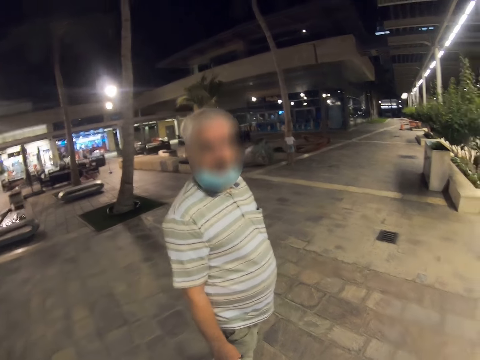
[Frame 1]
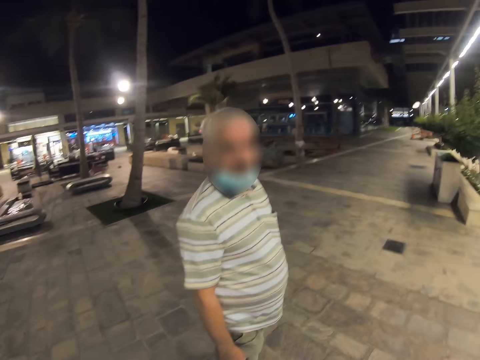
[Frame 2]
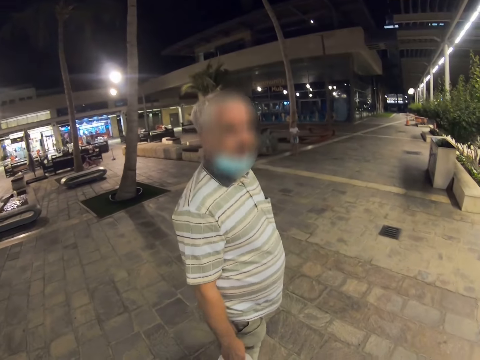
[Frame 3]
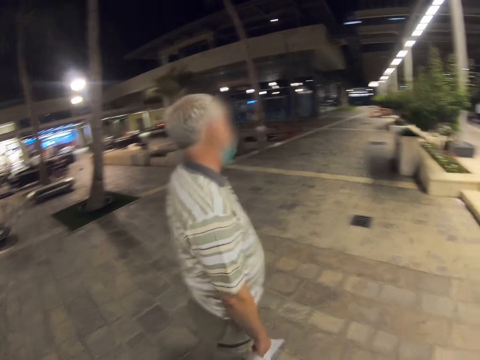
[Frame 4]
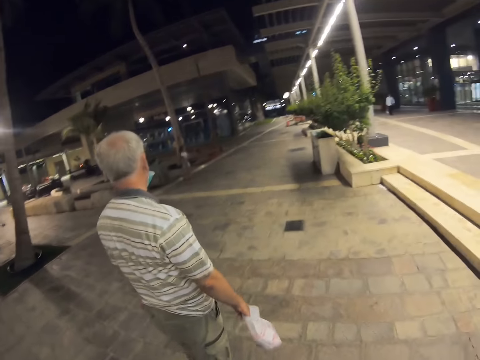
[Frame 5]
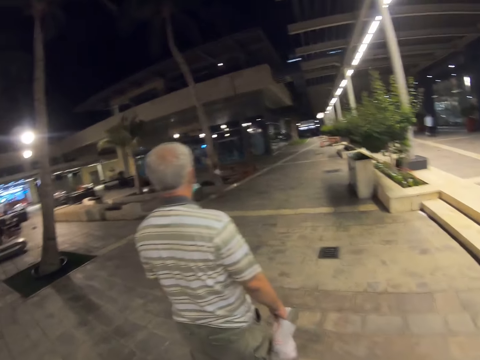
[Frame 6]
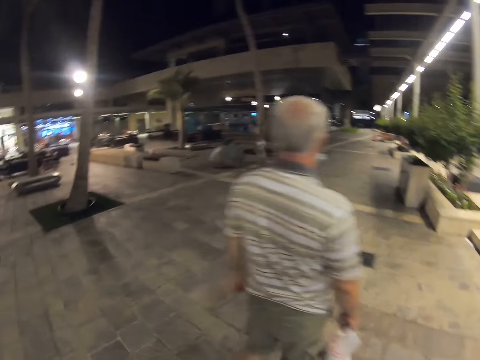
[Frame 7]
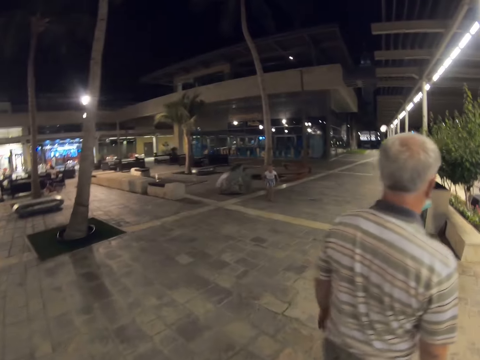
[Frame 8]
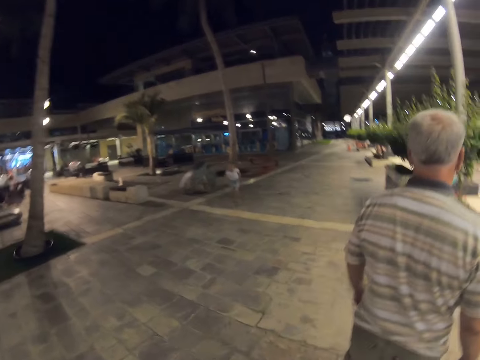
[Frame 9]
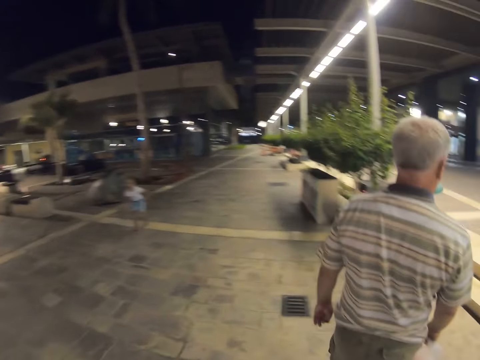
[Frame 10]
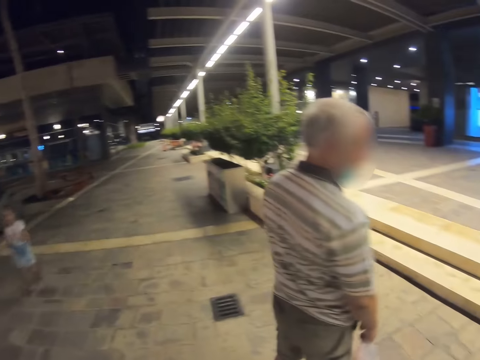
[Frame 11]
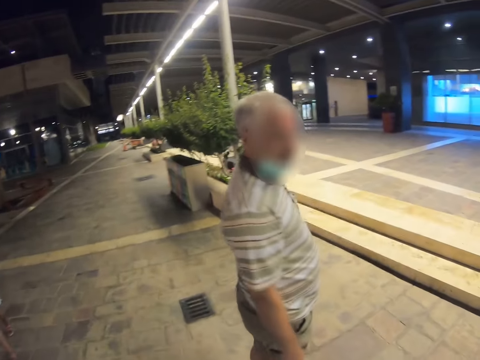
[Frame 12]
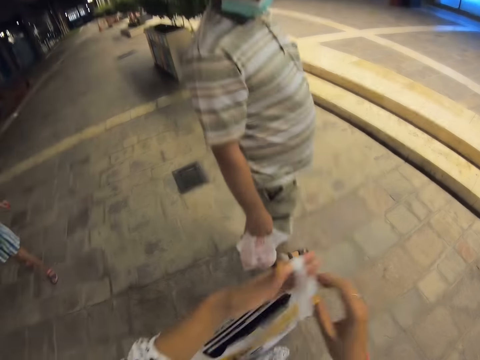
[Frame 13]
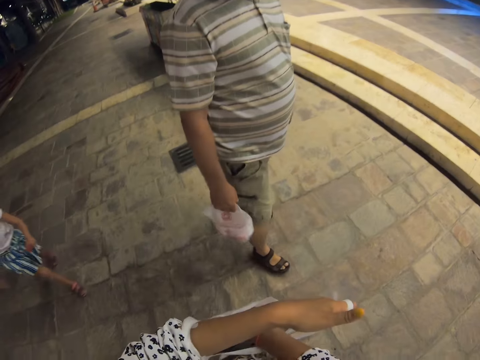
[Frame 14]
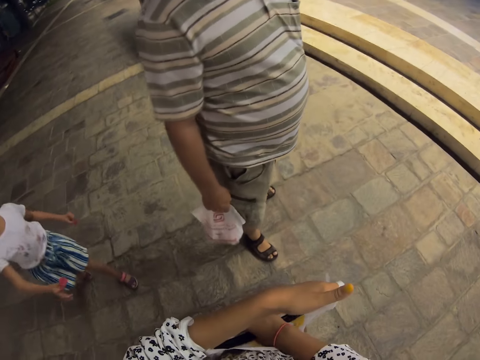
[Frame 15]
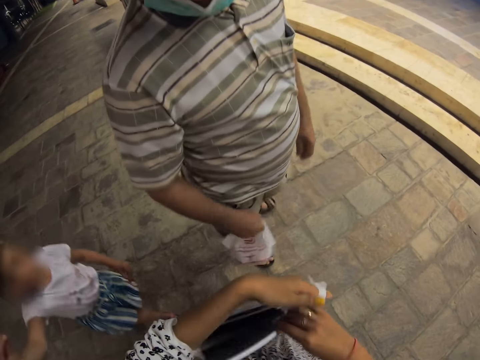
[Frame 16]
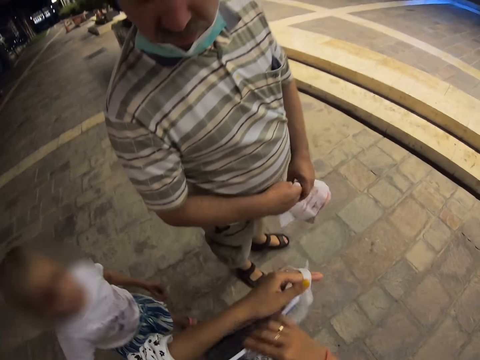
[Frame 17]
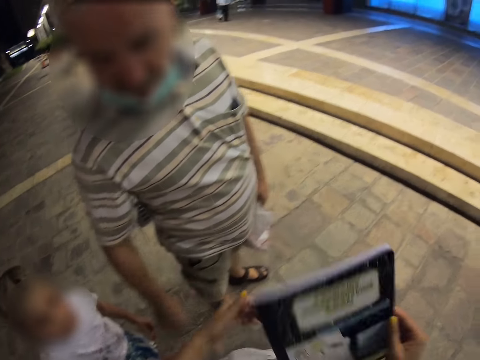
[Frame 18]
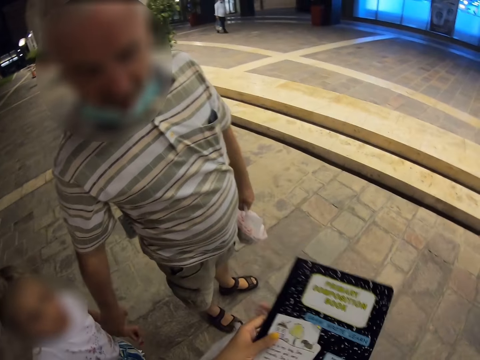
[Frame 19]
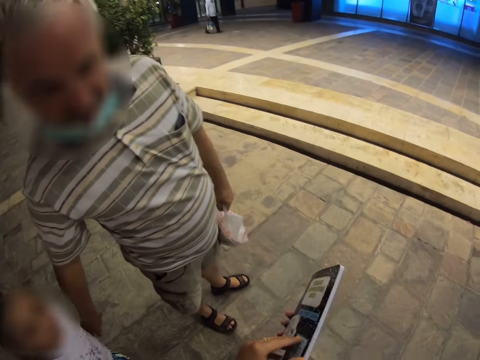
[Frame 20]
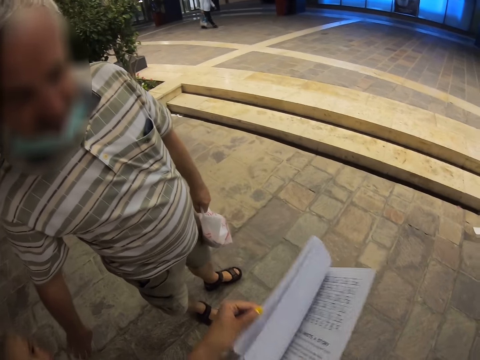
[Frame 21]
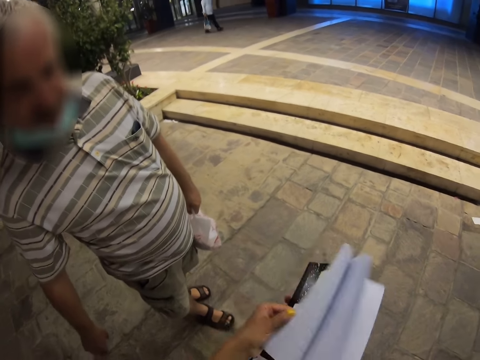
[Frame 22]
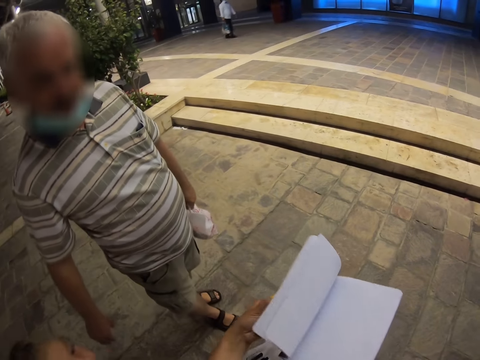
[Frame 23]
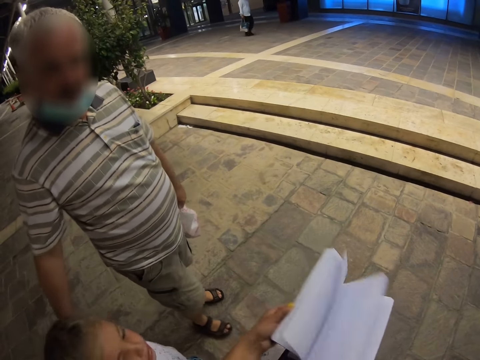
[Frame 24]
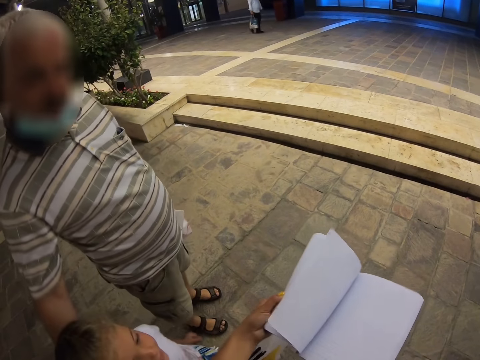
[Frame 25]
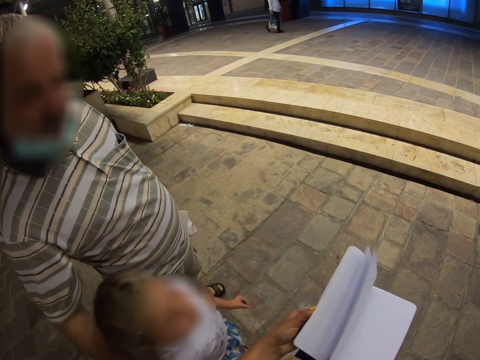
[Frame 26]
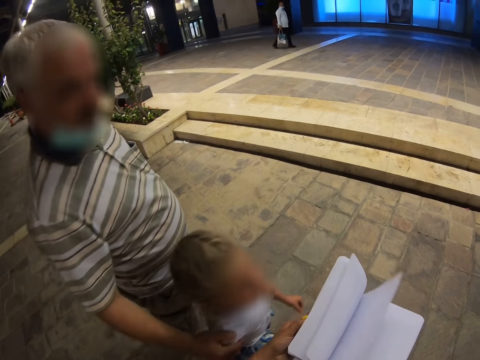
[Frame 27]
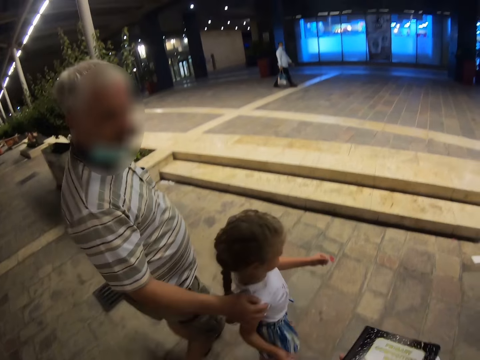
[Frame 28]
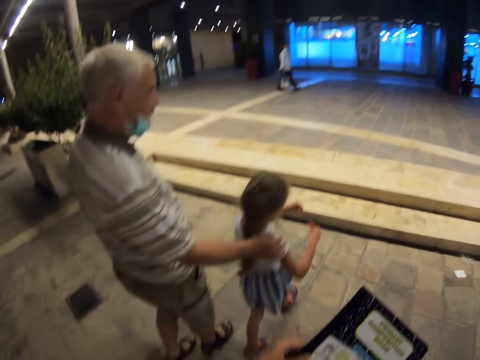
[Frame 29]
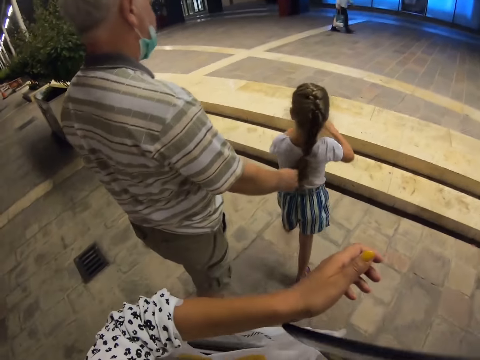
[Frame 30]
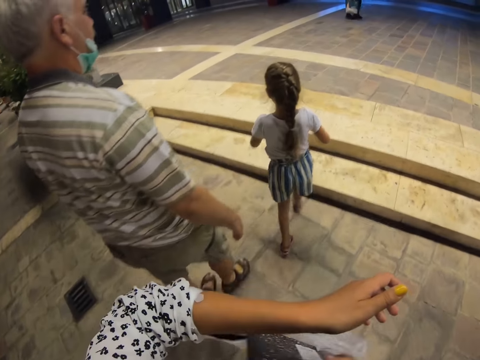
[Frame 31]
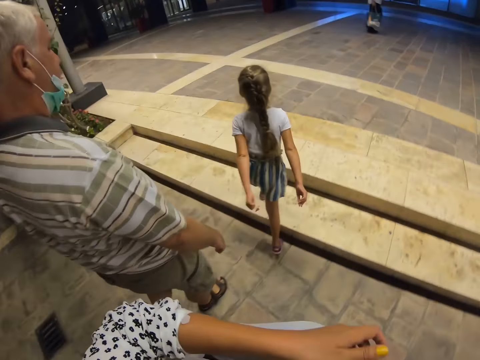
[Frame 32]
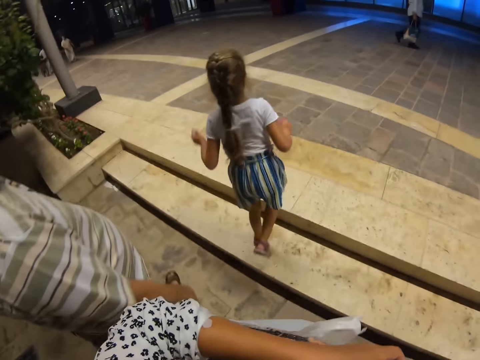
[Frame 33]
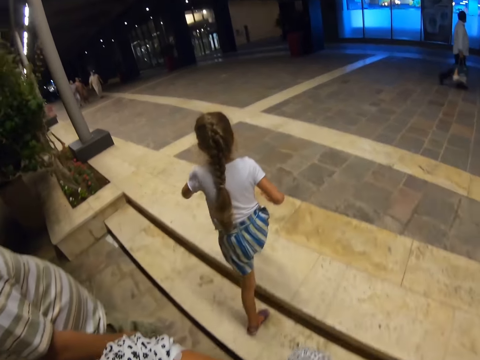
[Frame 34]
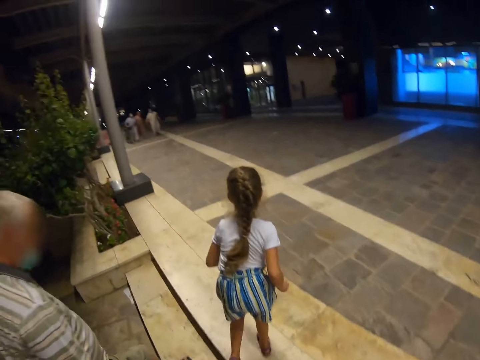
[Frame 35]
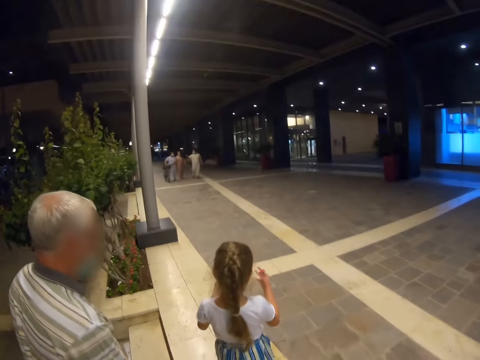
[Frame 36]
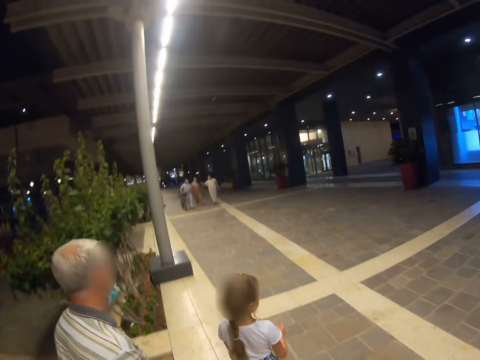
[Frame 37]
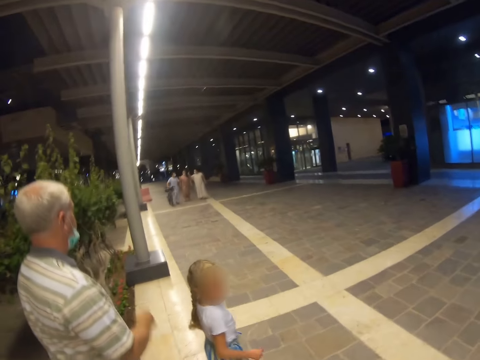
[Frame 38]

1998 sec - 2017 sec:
A person walks on the pavement. The camera wearer walks on the pavement. They move alongside the person. They take out a book from a polythene bag. They flip the book's pages. They open the book. They walk on the pavement.

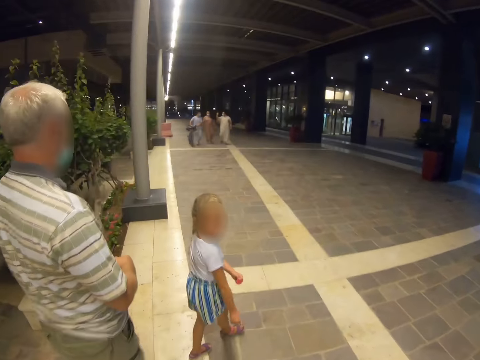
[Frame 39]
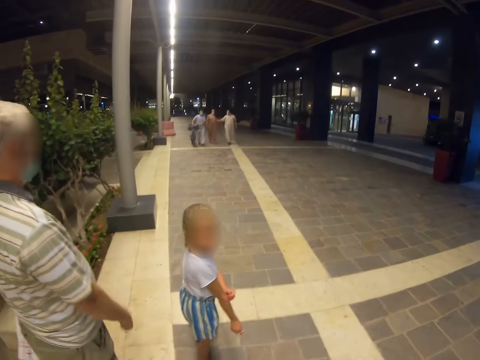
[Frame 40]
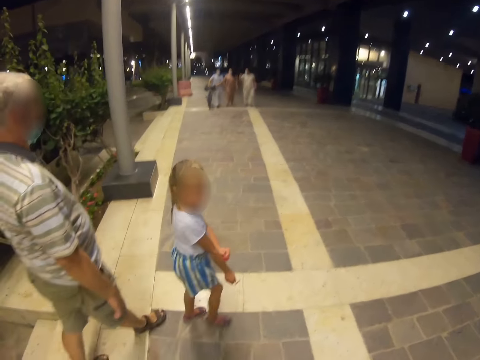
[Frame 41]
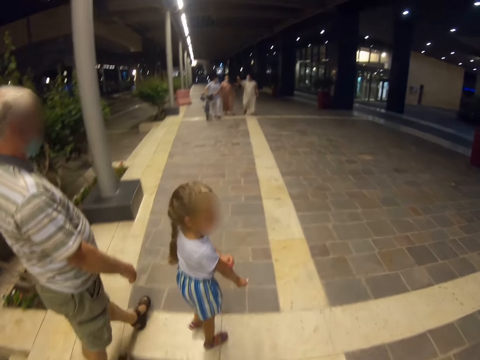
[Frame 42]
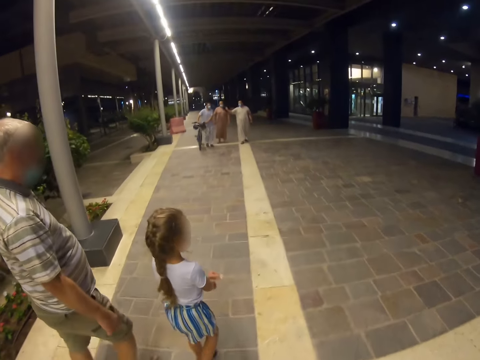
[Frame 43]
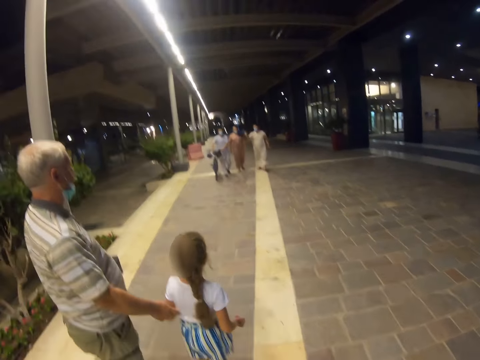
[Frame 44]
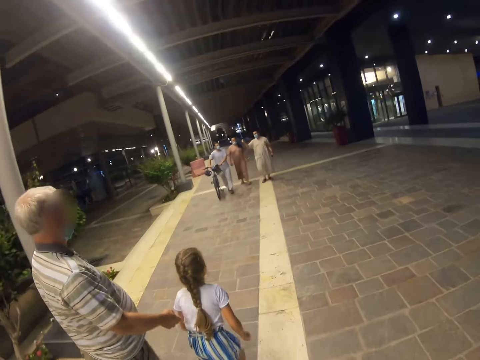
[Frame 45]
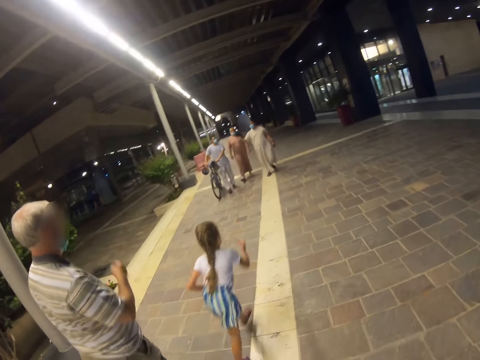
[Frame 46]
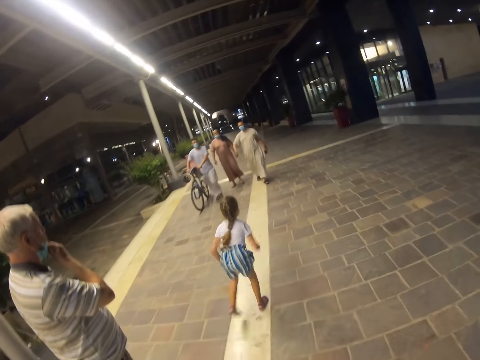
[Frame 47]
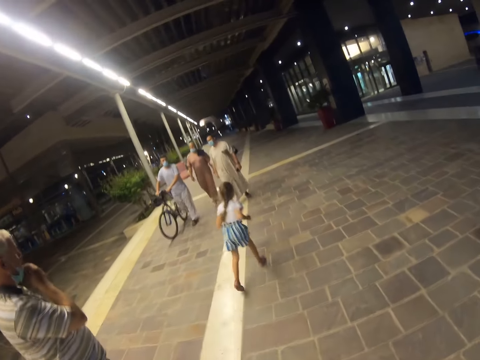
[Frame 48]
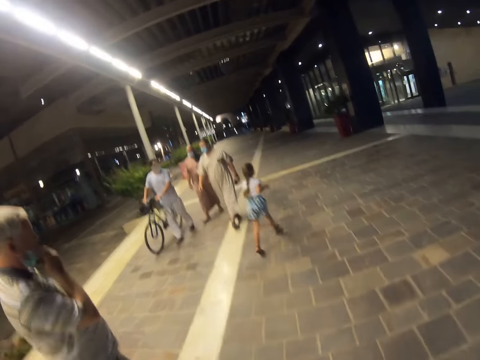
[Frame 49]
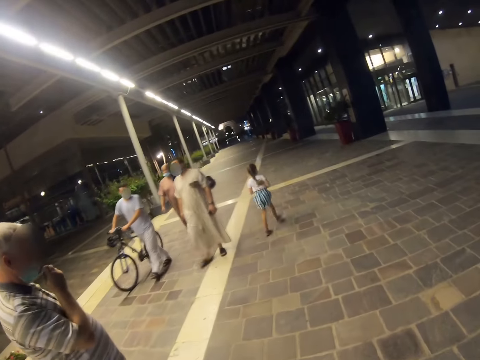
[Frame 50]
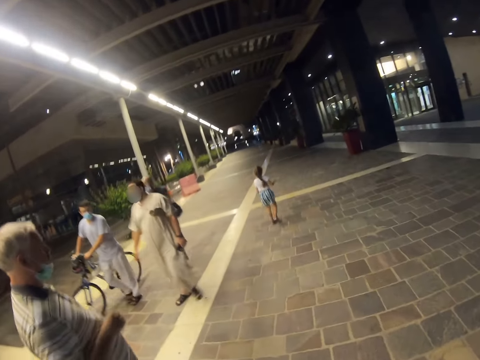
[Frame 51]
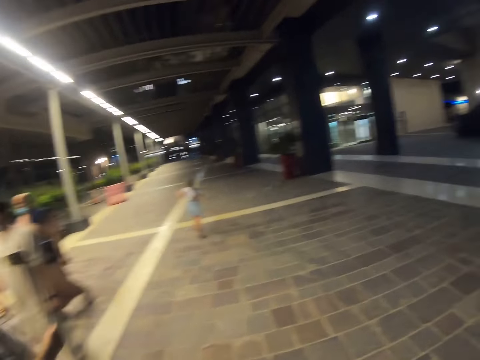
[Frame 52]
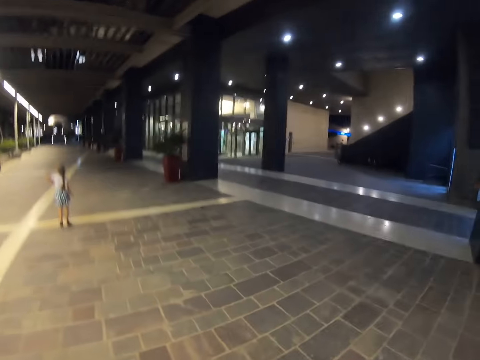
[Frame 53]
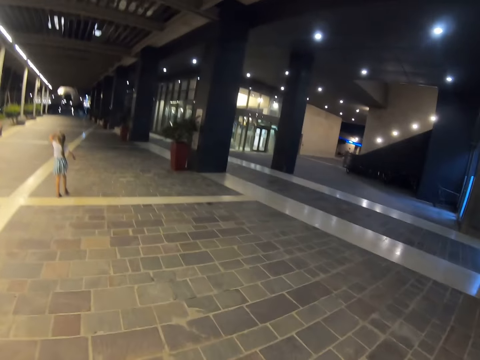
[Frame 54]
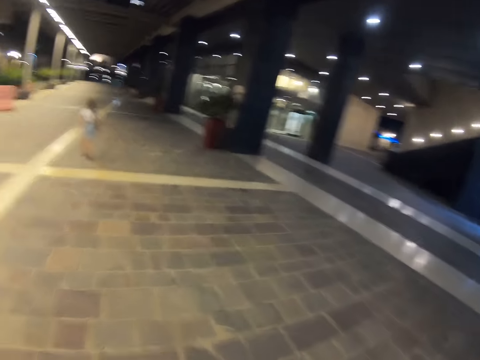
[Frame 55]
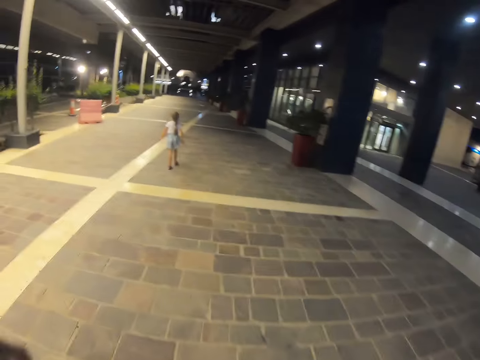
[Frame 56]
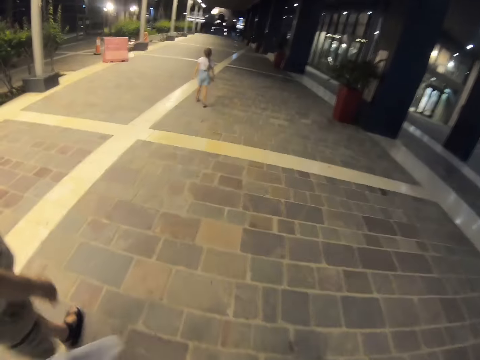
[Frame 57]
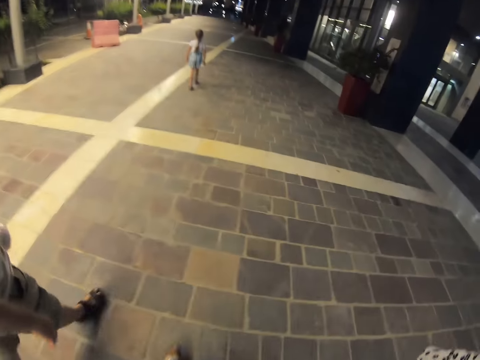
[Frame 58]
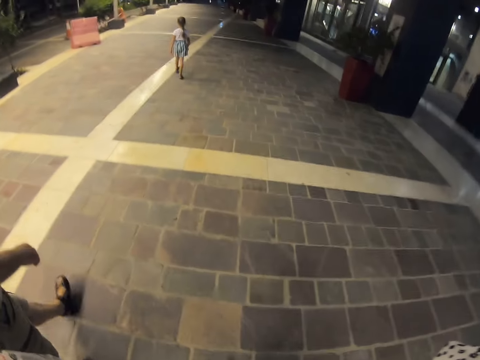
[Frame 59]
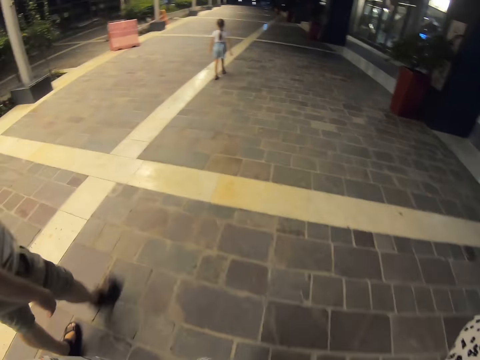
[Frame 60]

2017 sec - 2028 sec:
The camera wearer walks on the street path. A person runs across the pavement.
